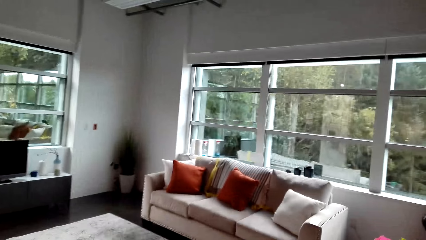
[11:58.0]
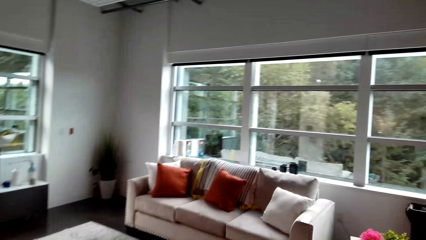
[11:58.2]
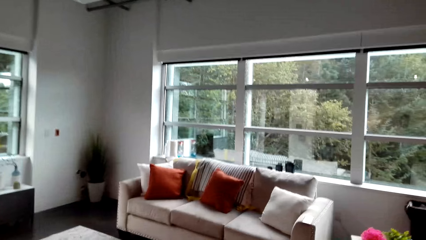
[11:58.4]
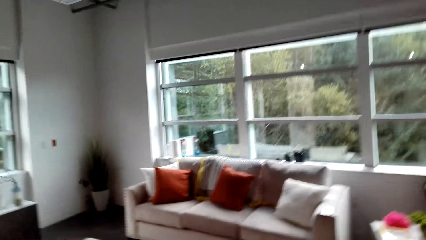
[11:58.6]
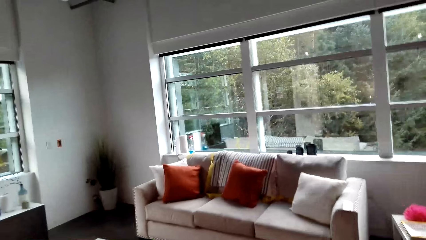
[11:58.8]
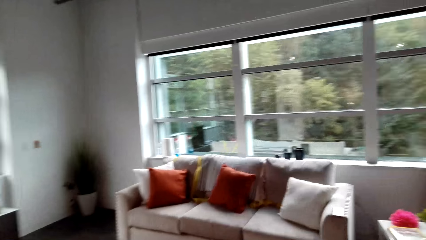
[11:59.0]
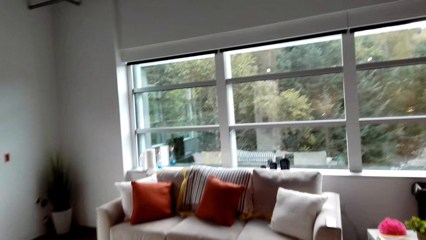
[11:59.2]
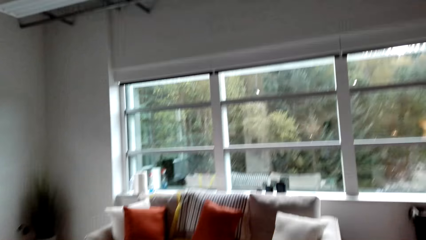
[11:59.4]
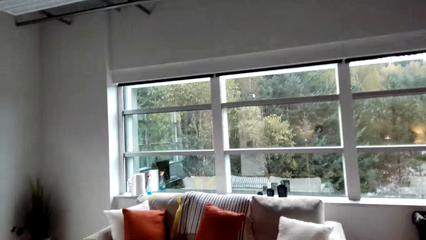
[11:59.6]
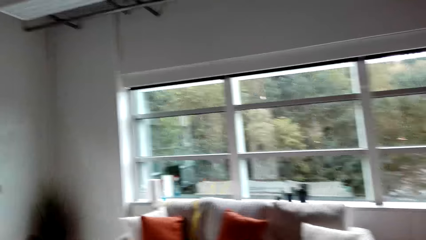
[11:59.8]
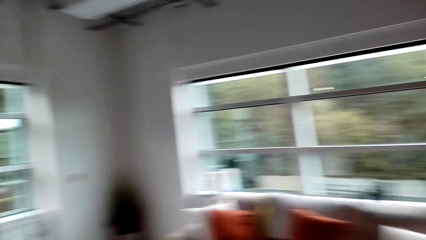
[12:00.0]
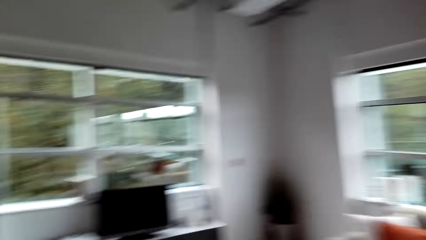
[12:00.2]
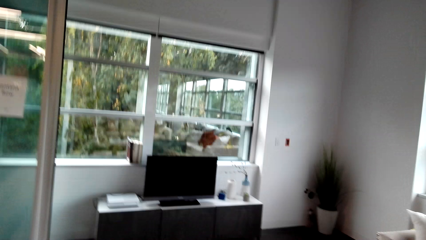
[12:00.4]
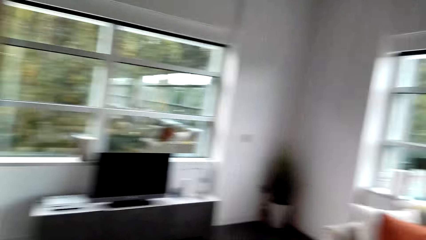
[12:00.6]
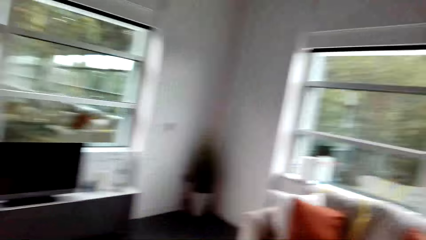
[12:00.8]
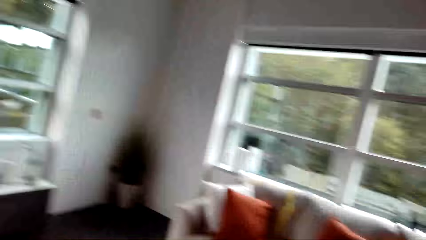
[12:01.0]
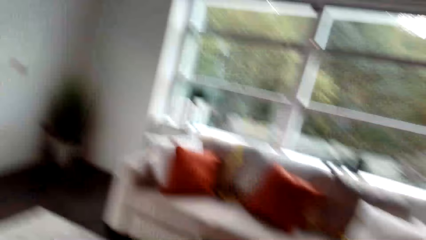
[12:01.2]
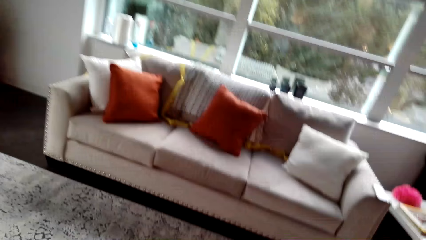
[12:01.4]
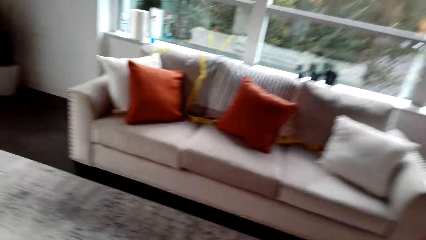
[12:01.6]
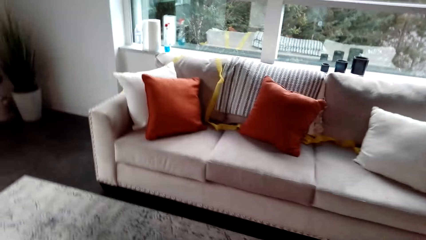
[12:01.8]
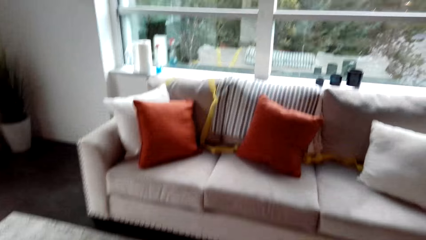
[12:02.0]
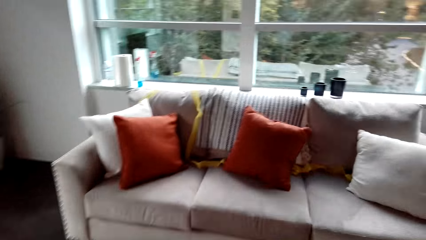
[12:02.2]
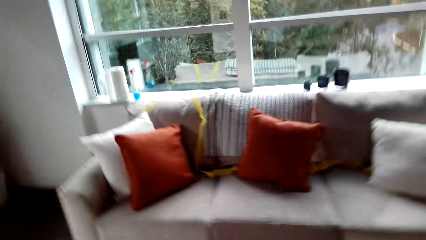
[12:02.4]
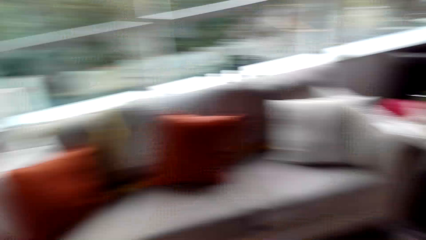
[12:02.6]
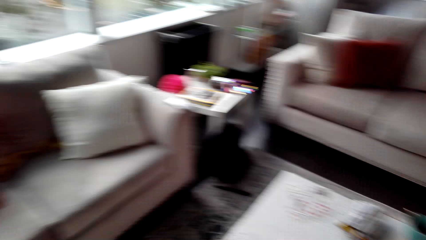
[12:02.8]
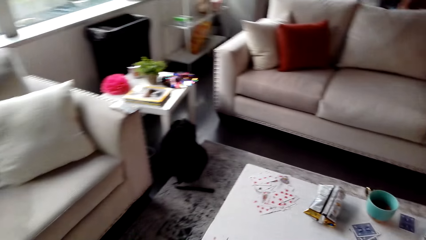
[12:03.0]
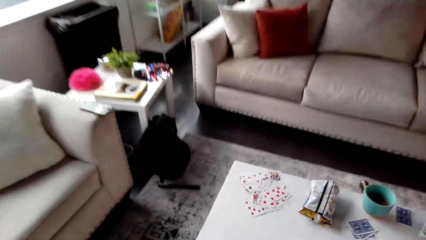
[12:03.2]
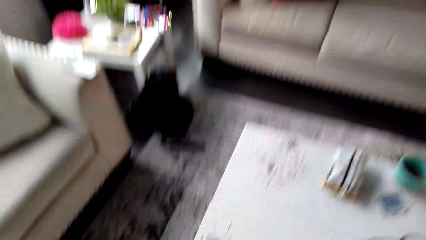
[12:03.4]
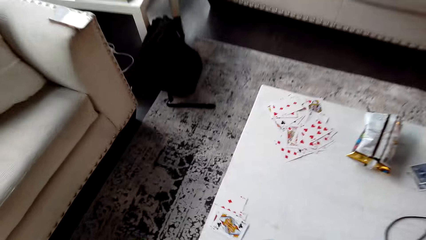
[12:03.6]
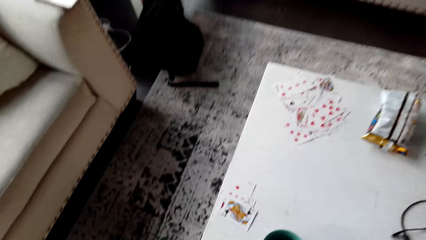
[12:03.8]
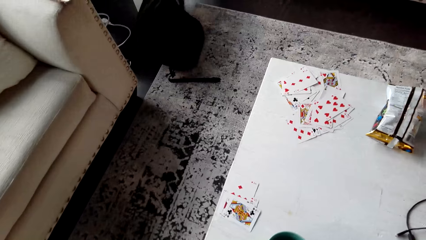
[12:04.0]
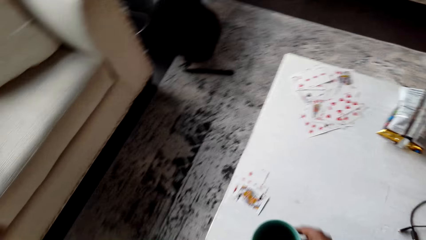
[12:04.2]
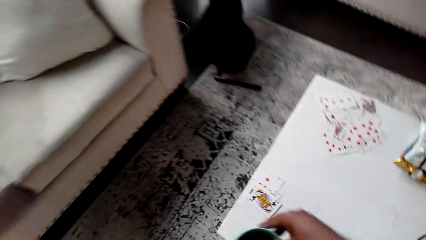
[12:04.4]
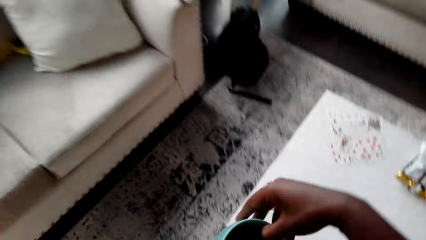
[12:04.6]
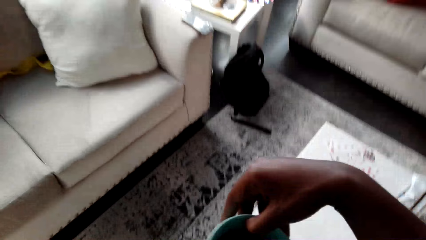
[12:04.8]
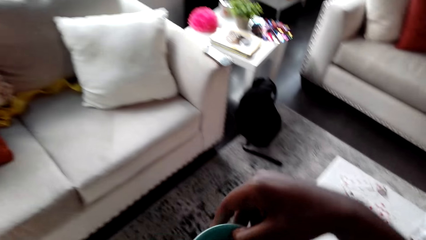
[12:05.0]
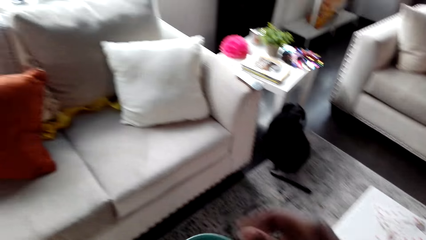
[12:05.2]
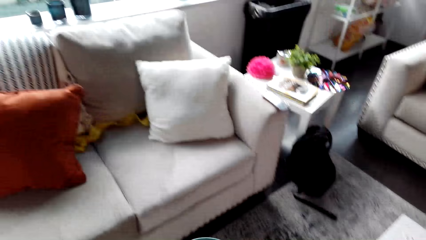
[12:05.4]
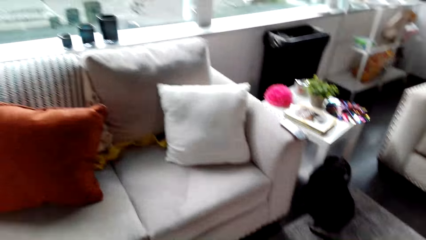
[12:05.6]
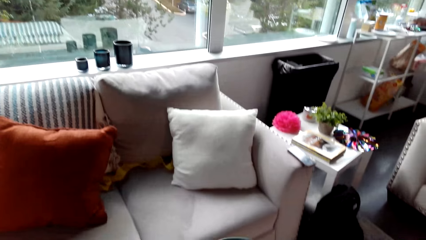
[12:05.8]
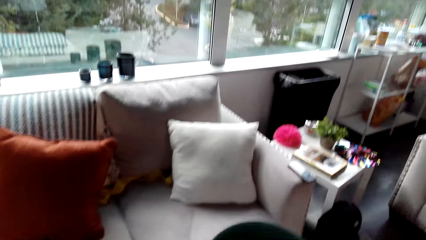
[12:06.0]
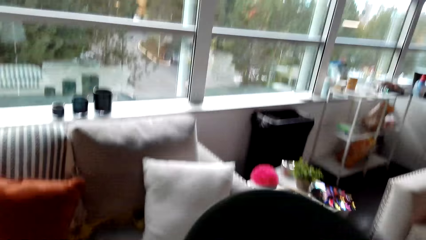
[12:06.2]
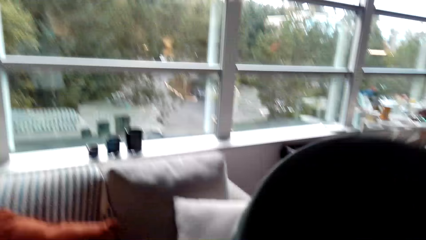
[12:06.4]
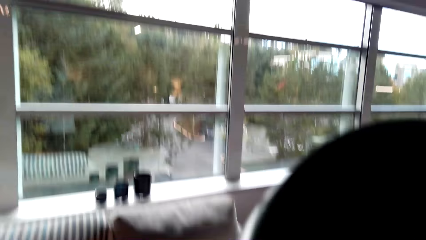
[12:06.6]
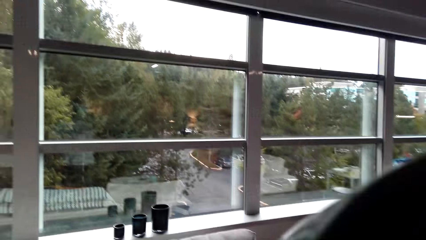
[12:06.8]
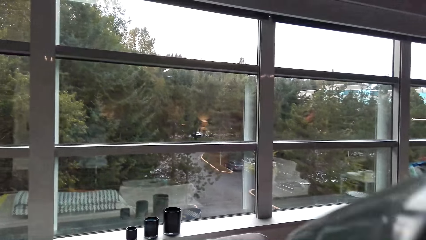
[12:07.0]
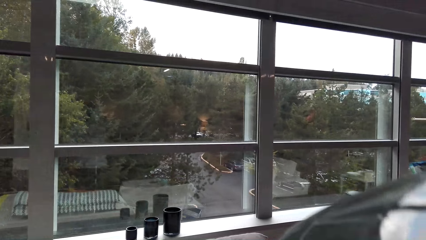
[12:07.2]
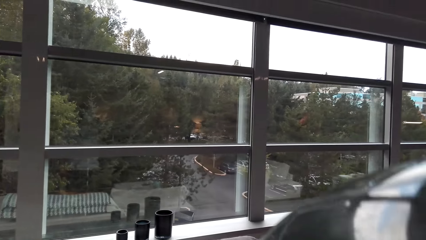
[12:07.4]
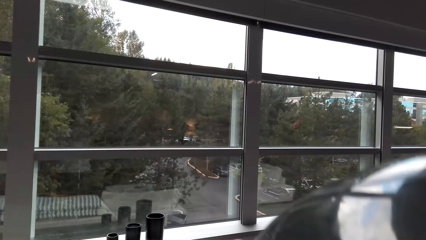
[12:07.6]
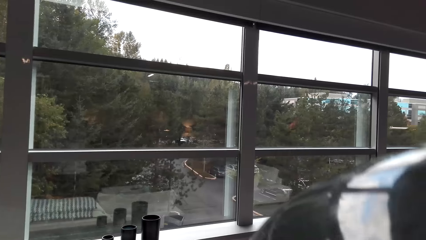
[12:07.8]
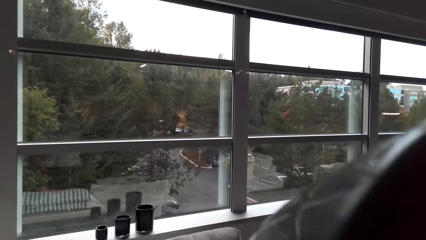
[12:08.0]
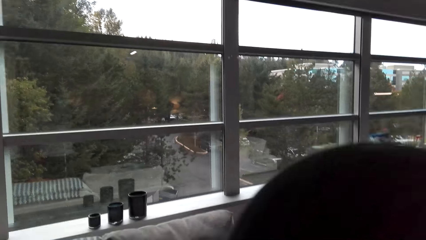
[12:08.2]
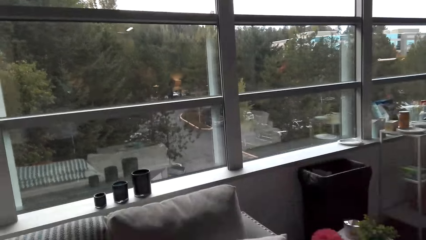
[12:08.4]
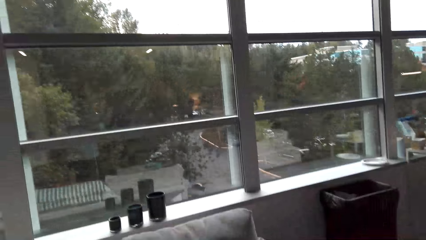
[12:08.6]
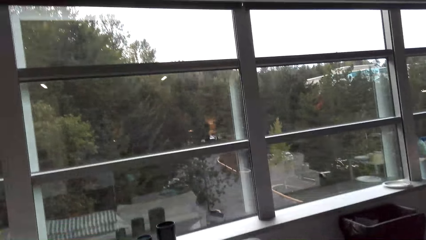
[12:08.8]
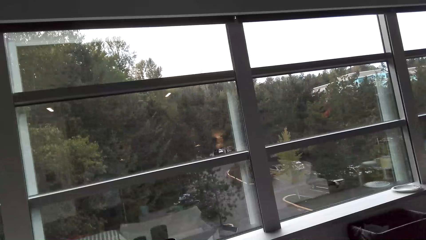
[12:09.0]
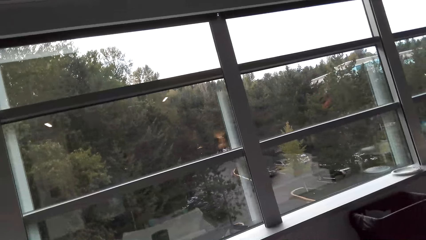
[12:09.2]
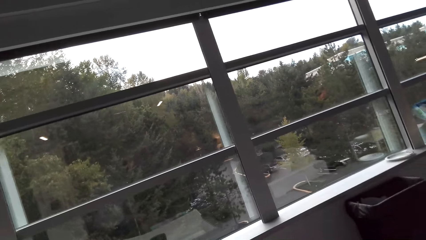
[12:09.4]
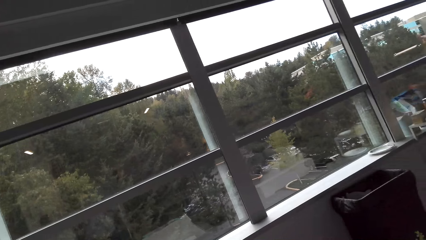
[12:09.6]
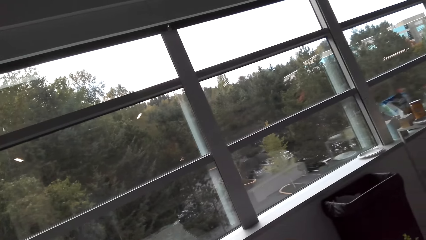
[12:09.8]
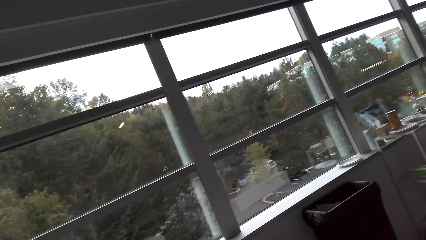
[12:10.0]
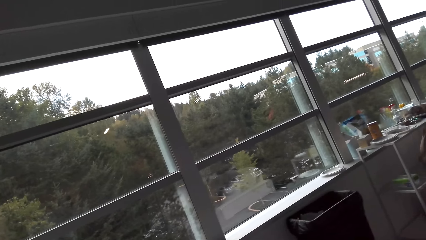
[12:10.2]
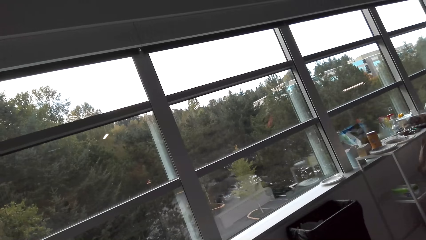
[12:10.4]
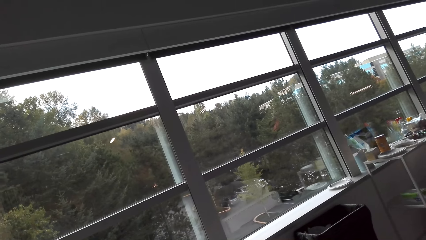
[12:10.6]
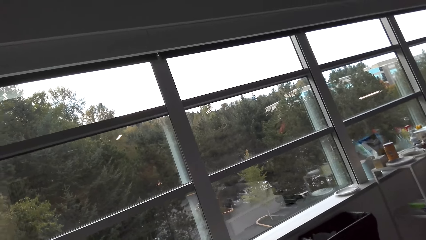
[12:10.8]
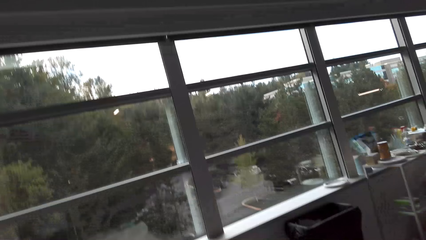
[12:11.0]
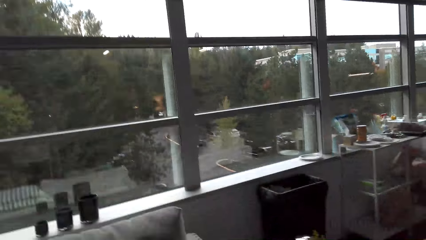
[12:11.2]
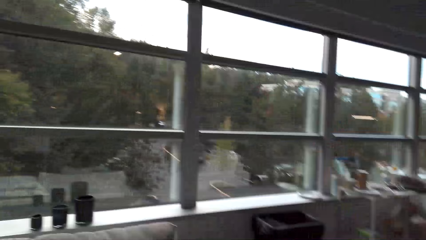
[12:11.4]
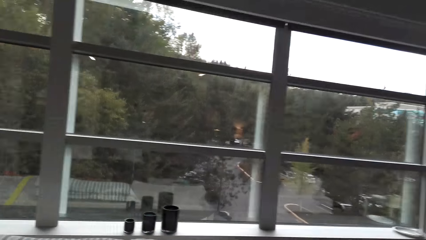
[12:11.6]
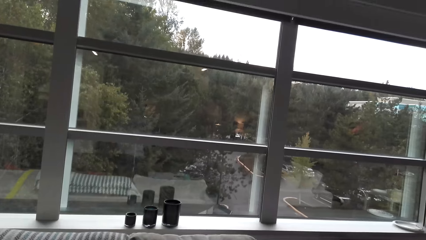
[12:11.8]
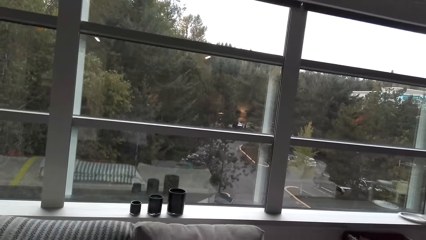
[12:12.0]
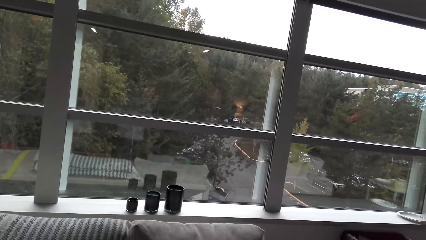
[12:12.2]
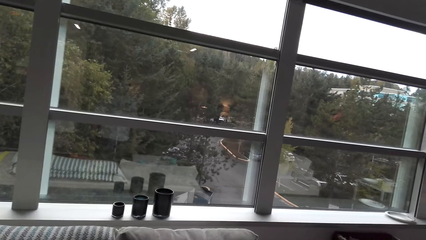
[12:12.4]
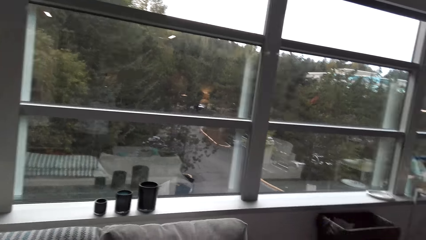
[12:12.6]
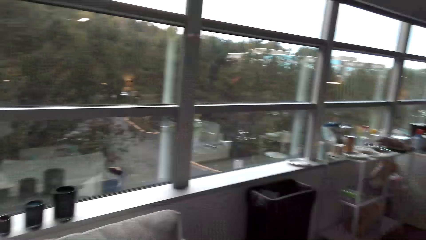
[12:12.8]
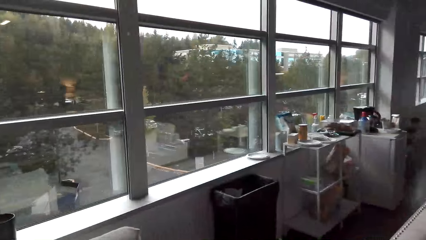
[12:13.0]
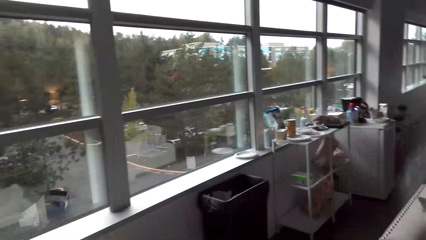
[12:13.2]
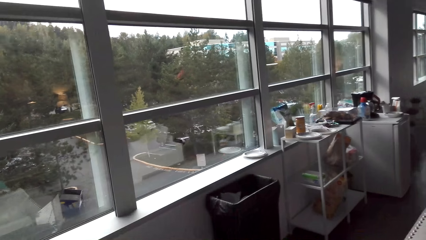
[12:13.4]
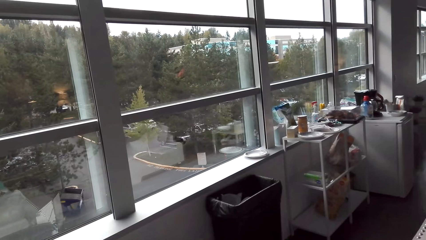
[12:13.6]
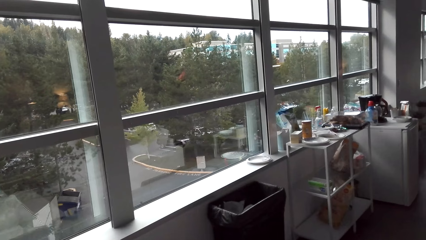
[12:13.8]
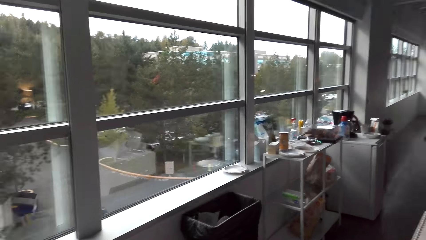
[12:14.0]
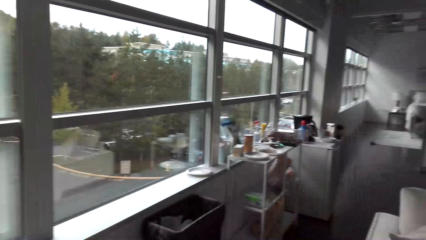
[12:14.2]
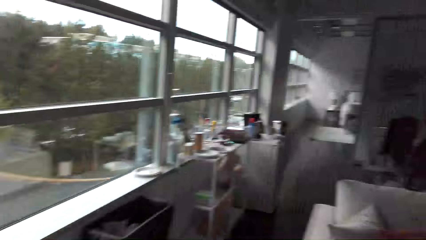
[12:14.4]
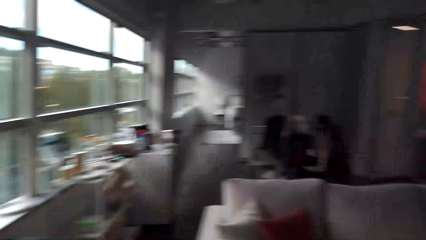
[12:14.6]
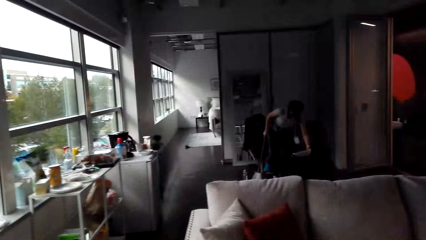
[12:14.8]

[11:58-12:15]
The camera wearer looks around the house. They pick a cup of beverage from the table, raise the cup. They drink beverage from the cup. They lower the cup. They look around the house. They look outside the window.
